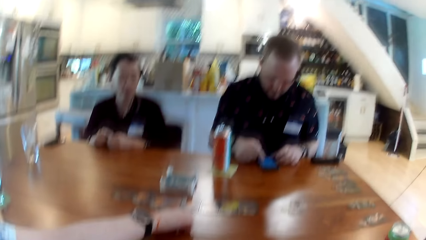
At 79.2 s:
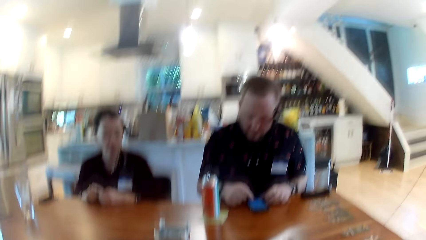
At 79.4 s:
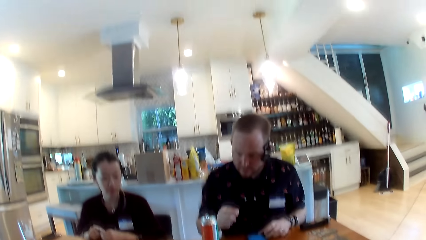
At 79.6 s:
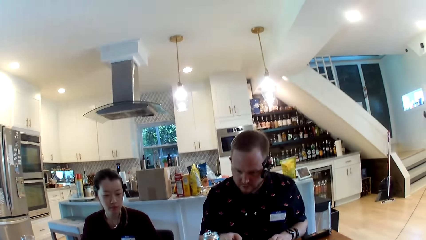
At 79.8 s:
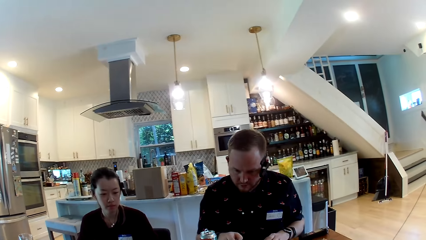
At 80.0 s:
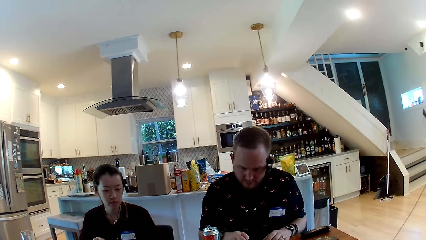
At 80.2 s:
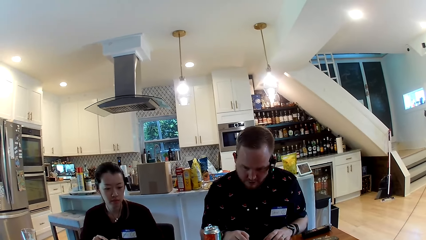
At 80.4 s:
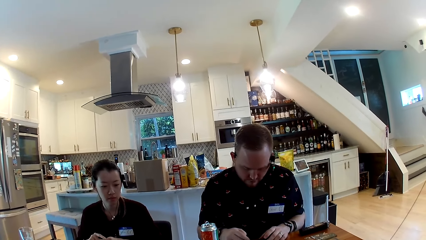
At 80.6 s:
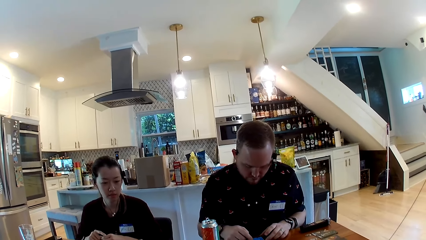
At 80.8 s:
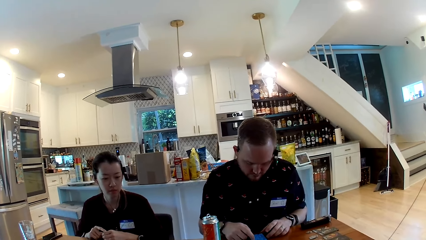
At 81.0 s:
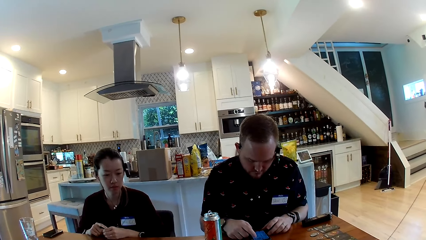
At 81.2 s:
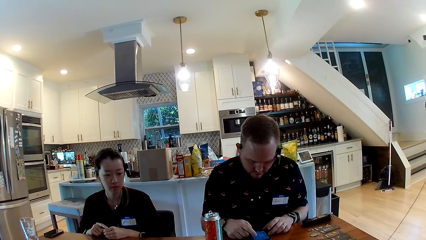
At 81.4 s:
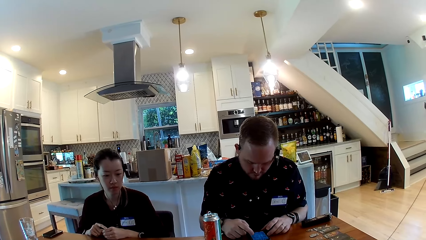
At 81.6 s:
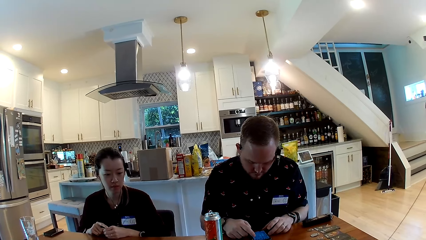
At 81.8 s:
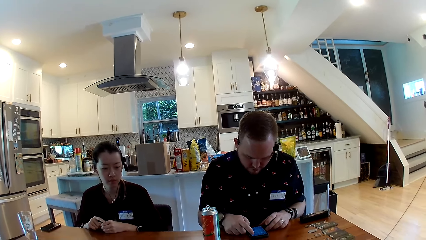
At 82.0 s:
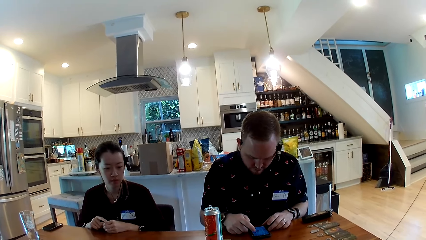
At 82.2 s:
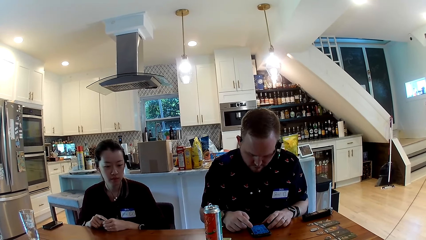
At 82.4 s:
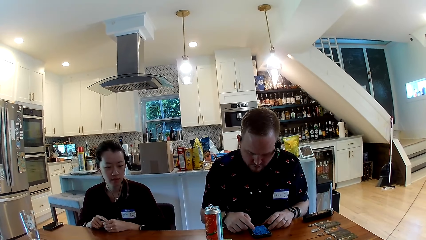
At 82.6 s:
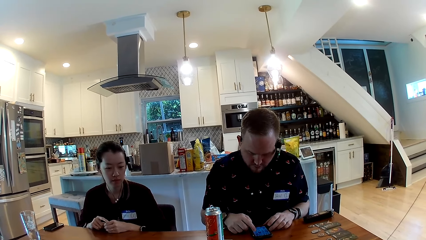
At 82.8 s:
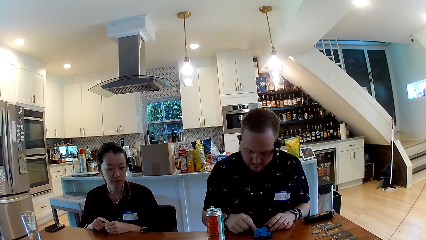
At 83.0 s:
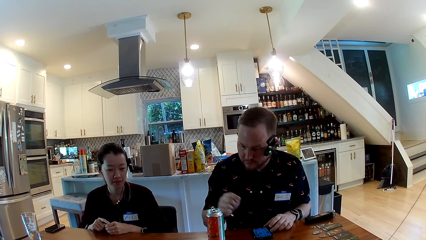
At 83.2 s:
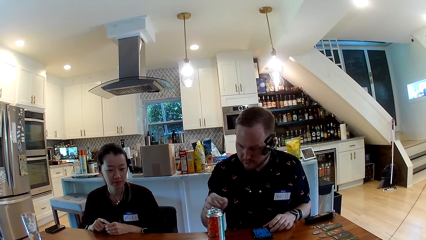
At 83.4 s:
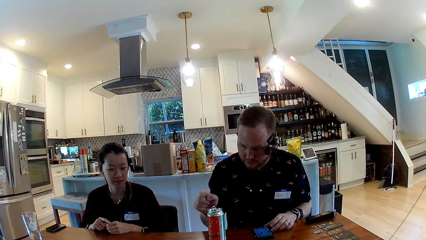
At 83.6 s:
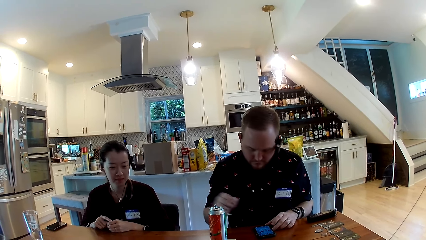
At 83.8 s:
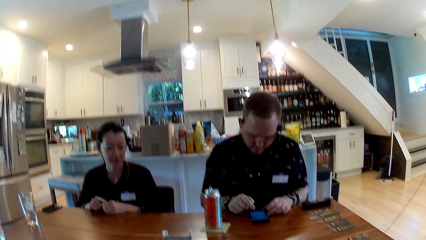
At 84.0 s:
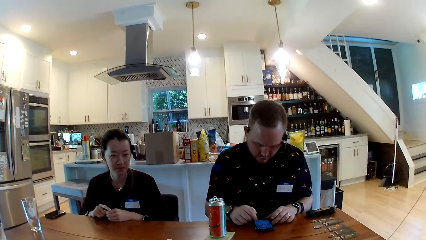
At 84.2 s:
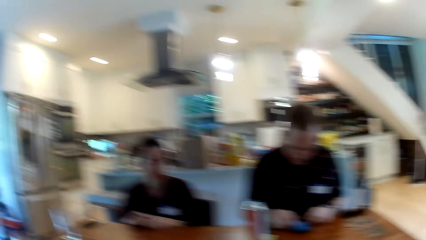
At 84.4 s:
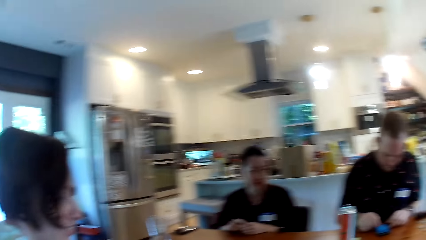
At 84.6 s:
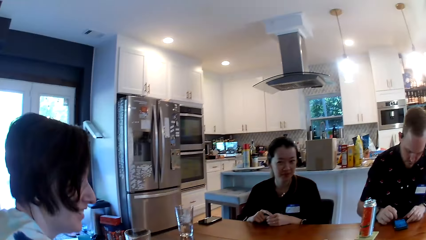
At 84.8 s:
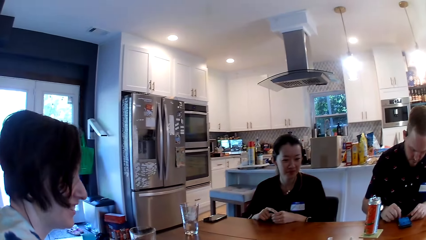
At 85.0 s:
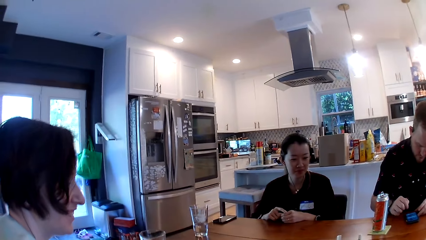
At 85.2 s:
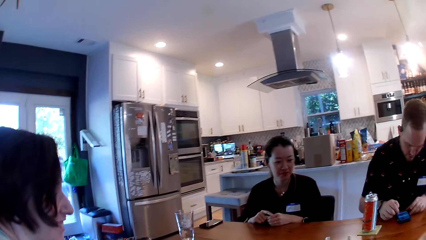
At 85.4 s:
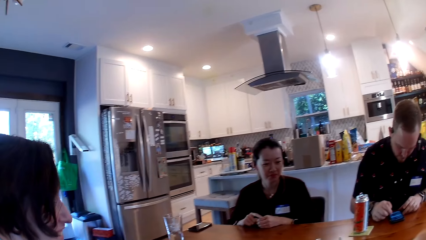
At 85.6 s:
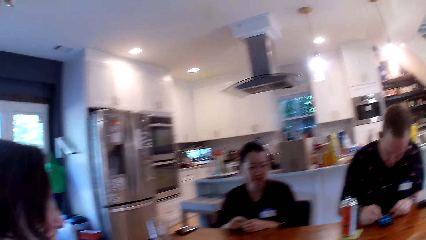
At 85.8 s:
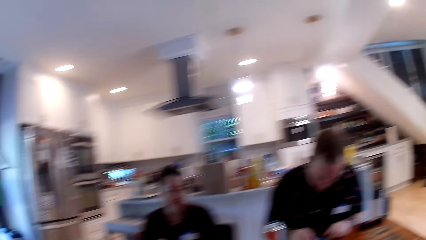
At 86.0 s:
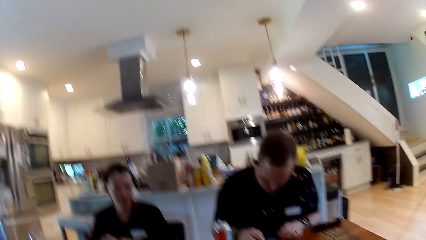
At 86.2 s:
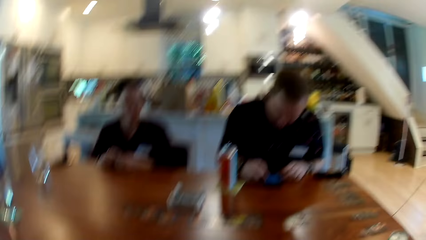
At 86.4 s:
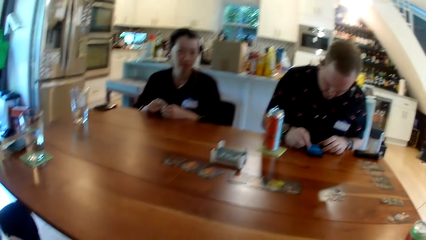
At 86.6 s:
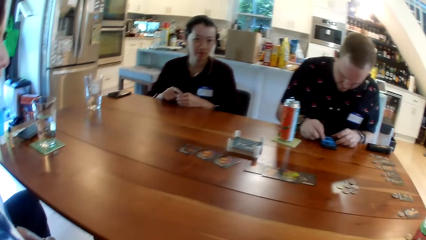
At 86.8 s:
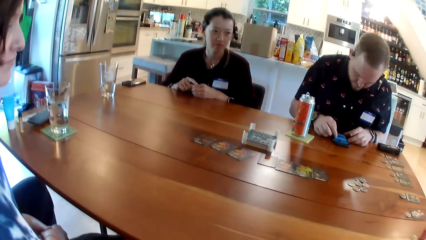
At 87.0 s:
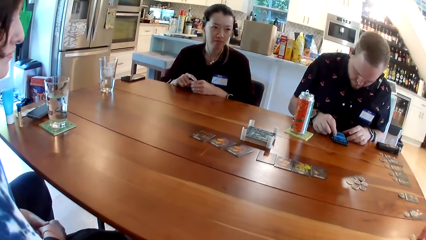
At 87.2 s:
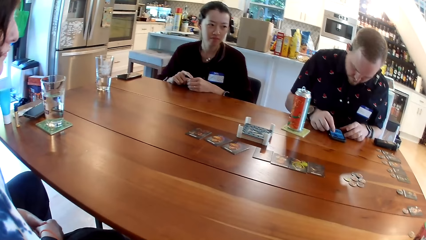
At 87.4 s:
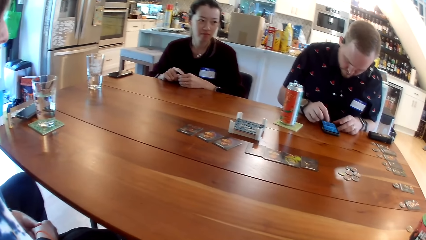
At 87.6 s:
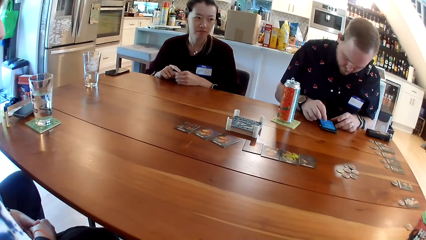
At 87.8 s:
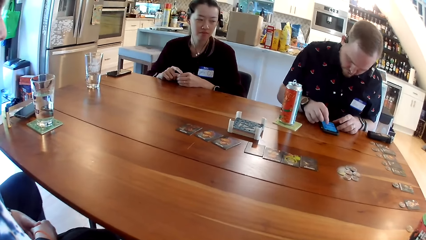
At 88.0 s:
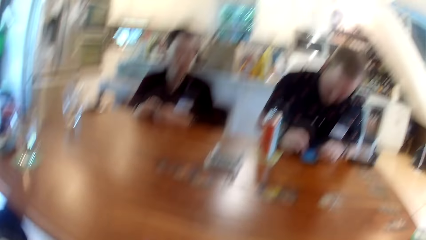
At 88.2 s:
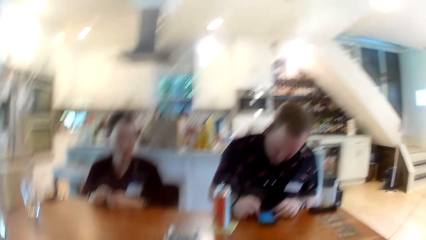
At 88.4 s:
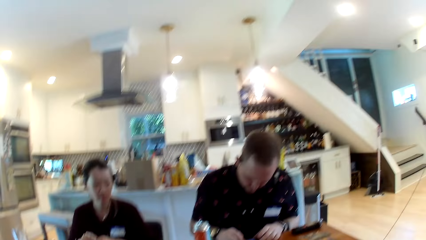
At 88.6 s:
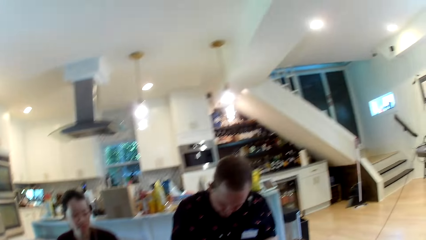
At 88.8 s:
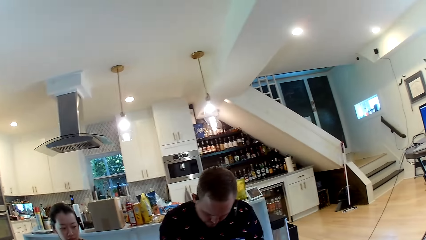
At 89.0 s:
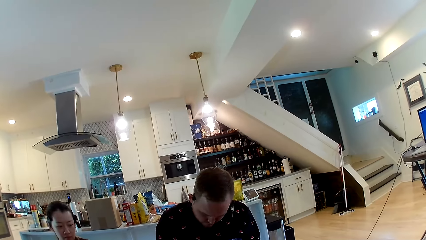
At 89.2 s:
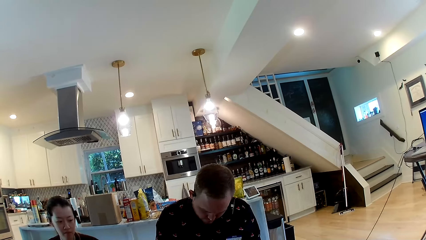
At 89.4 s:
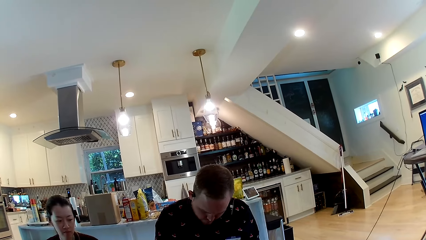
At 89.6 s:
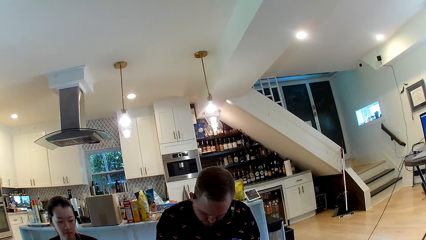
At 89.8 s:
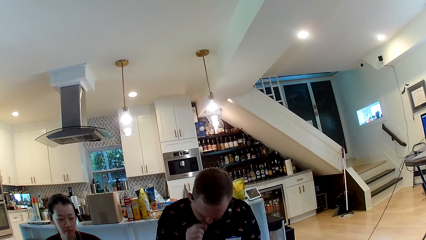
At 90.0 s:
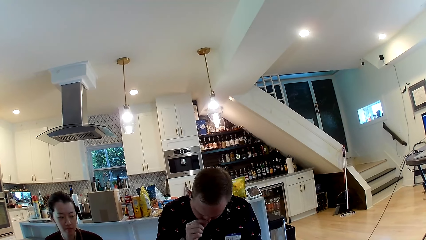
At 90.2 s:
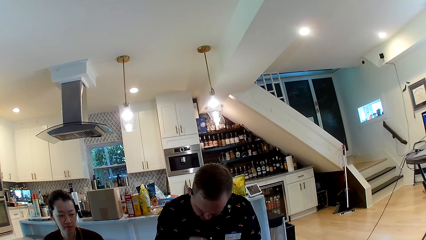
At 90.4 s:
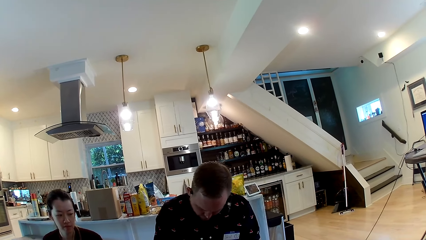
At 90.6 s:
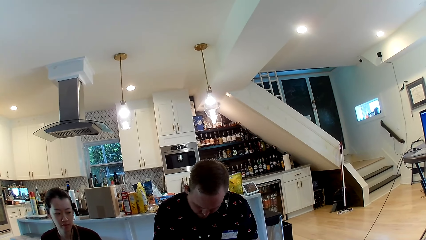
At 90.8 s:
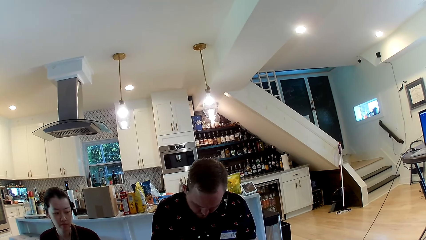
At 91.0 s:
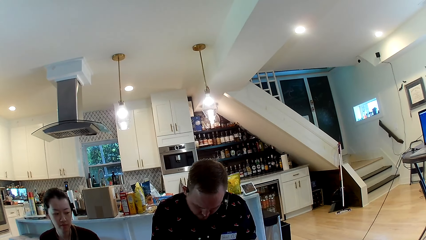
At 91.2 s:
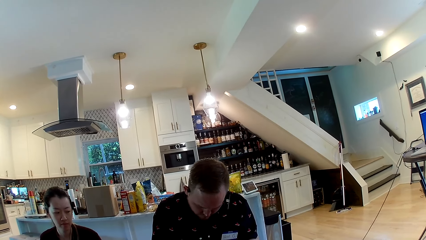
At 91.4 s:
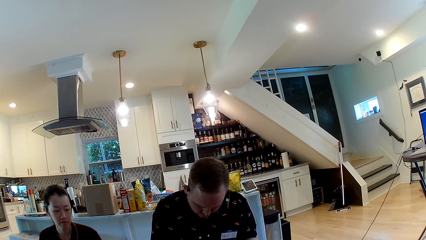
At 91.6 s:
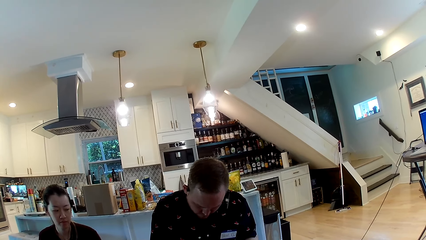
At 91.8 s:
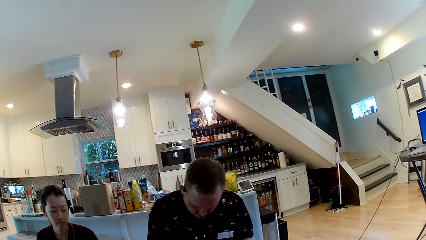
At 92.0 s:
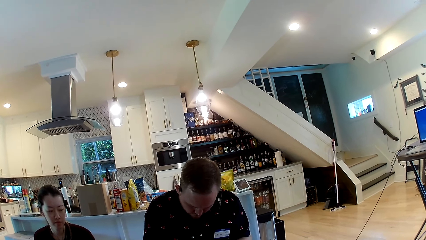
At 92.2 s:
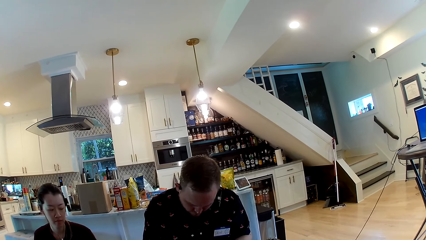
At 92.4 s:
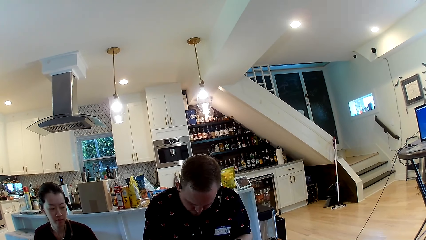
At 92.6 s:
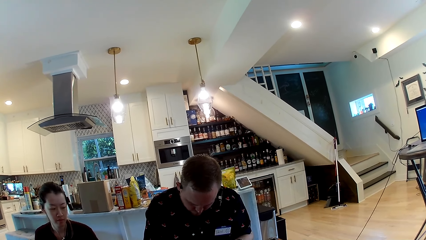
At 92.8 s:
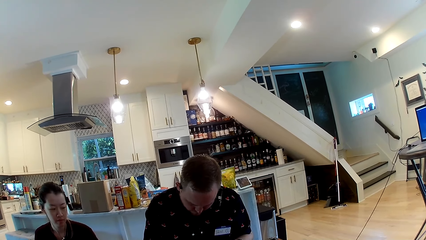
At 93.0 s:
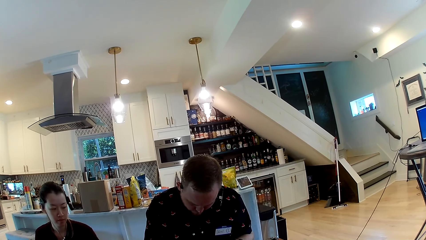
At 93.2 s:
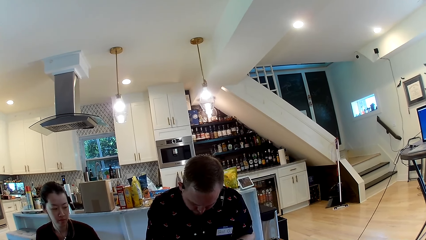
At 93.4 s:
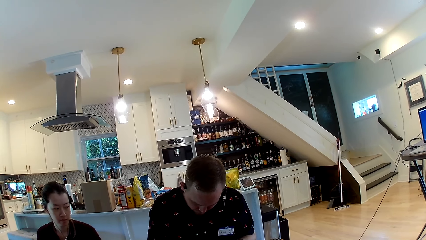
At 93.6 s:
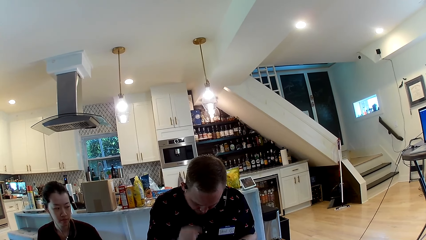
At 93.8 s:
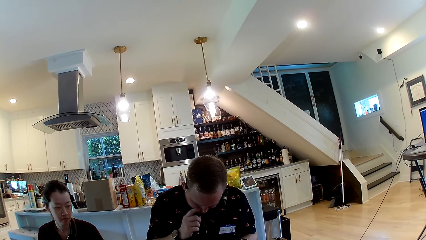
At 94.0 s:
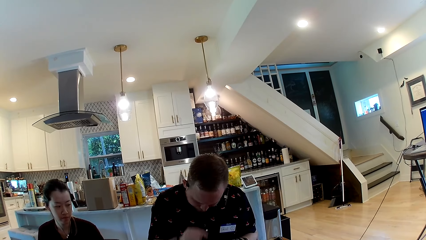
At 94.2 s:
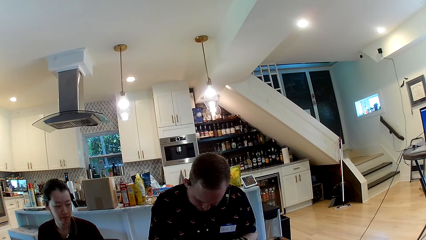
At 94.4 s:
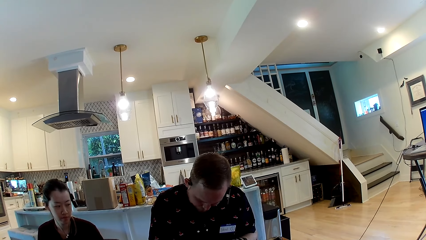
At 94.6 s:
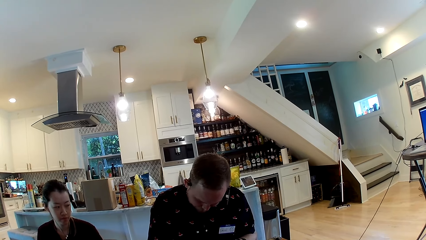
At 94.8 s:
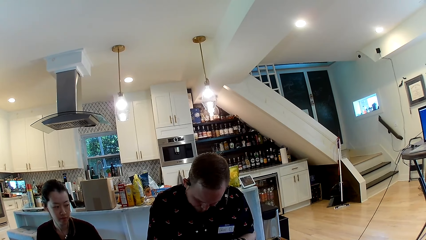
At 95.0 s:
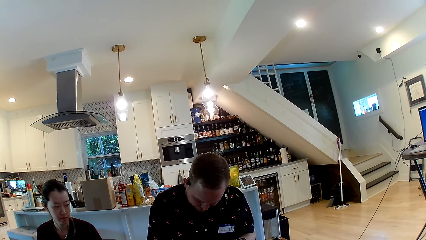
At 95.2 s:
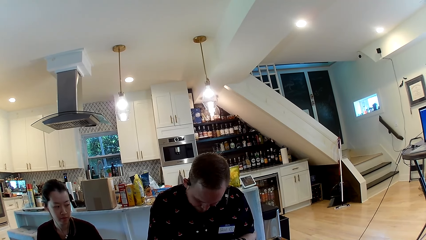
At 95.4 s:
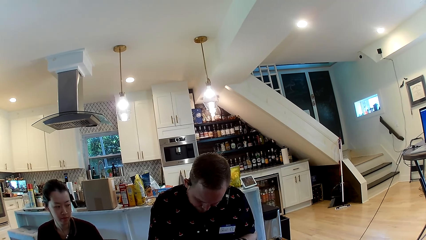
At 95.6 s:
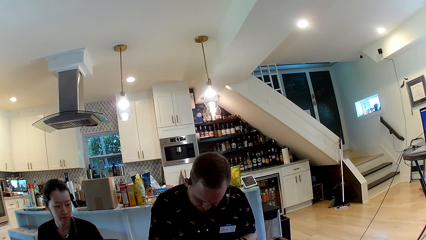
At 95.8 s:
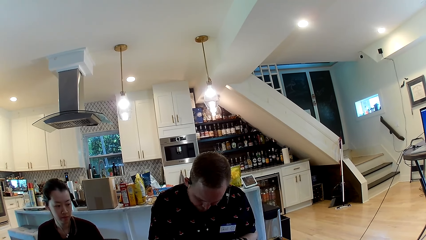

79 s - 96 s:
A woman stretches her hand on the table. The woman places a game chip on the dining table with her right hand. A man converses with the group of people. The man operates the phone. The man removes his hand from the phone. The man gesticulates with his right hand. The man uses the phone on the dining table with his right hand. The camera wearer turns around. The man operates the phone. The camera wearer looks at the man. The man itches the nose. The camera wearer looks at the man. The man touches his face with his right hand. The man itches the nose.
